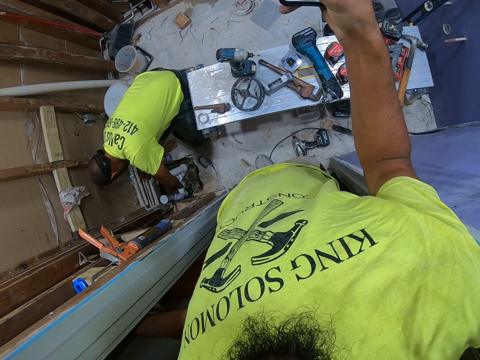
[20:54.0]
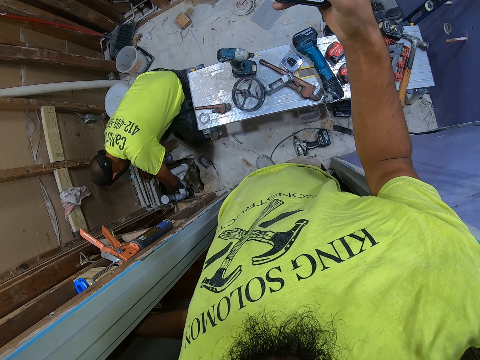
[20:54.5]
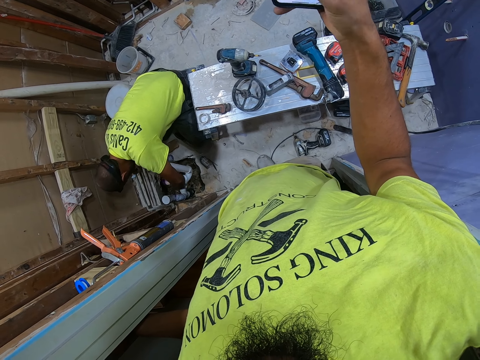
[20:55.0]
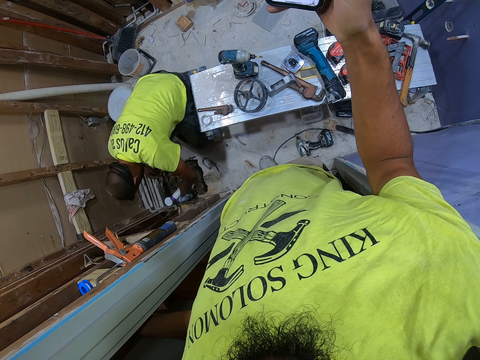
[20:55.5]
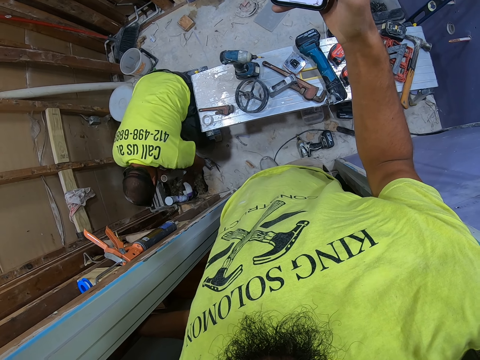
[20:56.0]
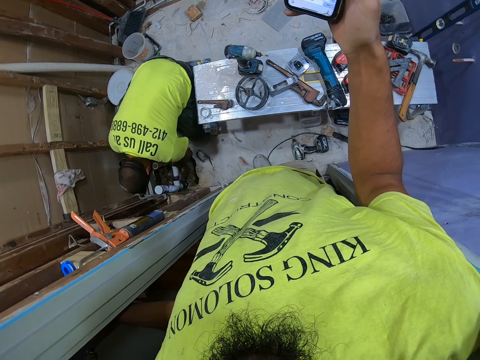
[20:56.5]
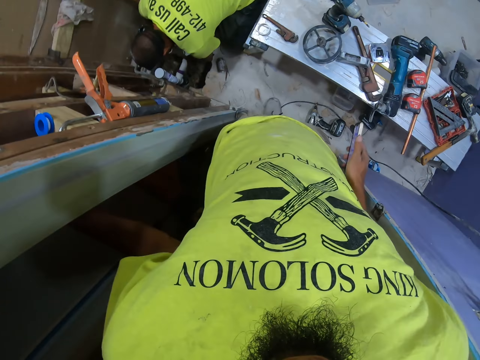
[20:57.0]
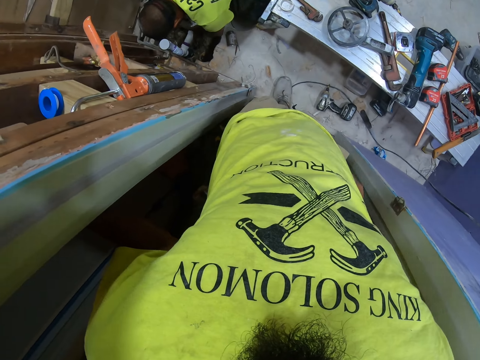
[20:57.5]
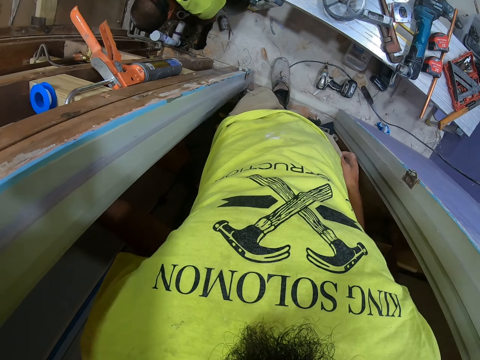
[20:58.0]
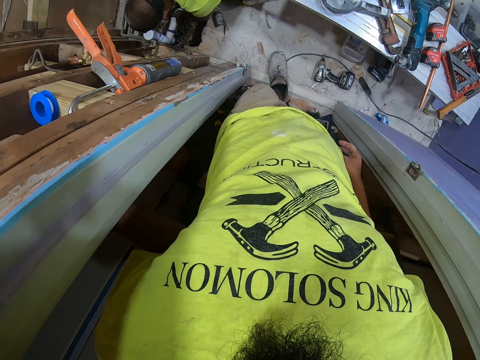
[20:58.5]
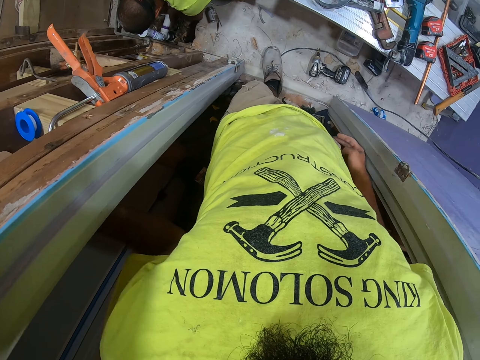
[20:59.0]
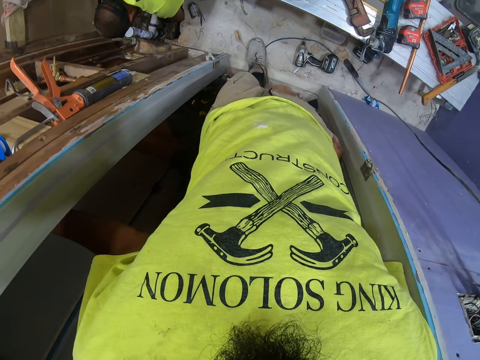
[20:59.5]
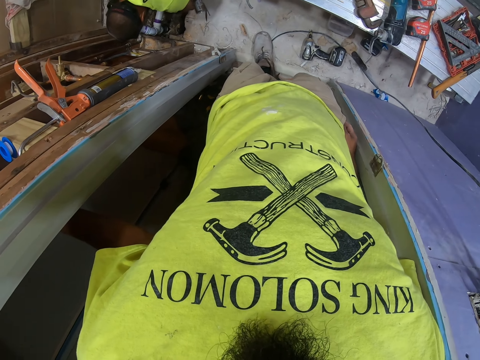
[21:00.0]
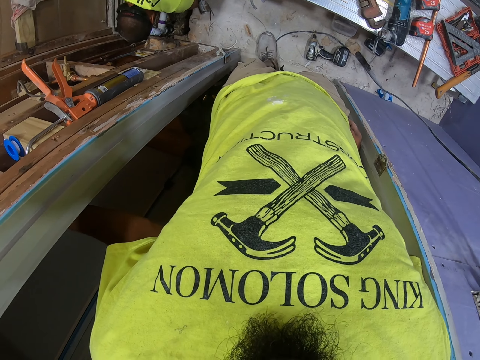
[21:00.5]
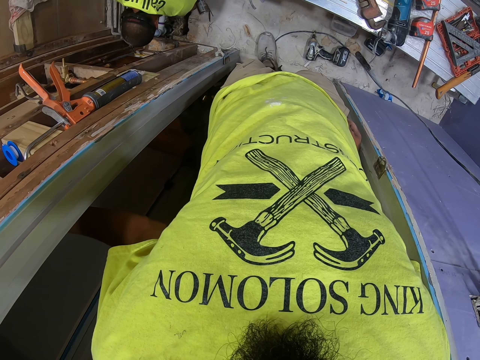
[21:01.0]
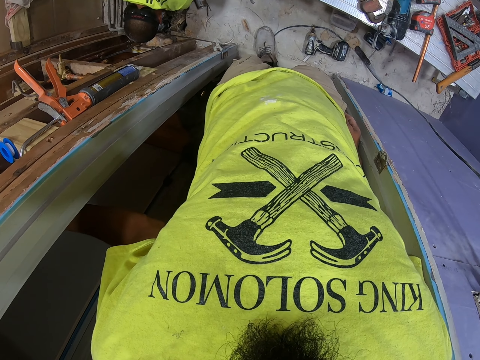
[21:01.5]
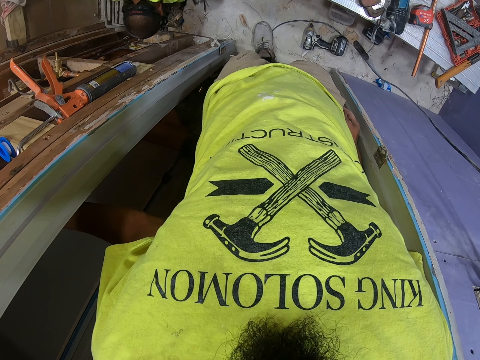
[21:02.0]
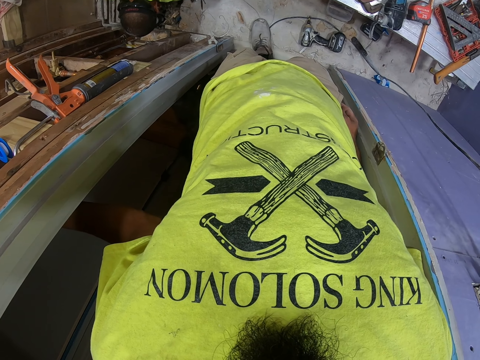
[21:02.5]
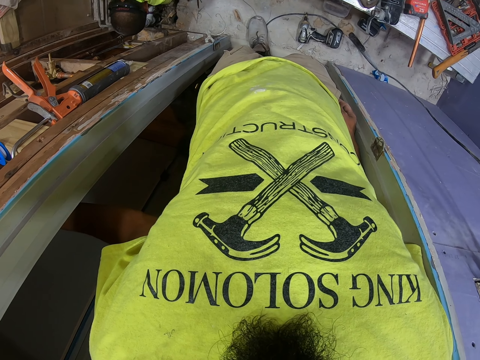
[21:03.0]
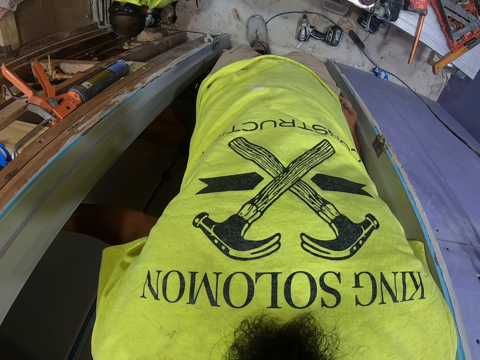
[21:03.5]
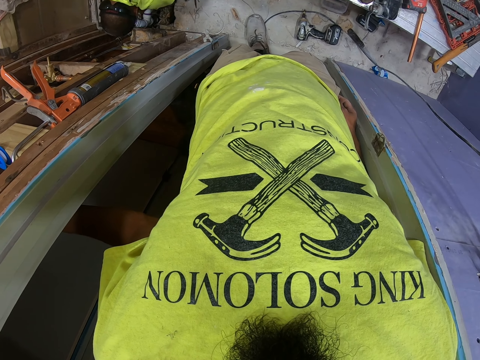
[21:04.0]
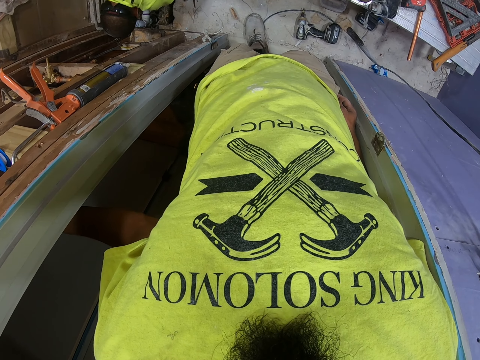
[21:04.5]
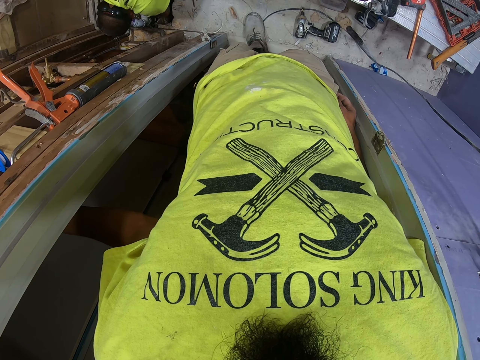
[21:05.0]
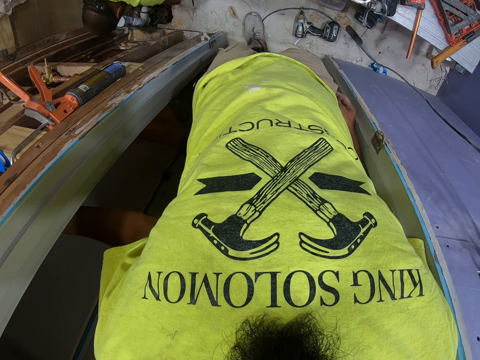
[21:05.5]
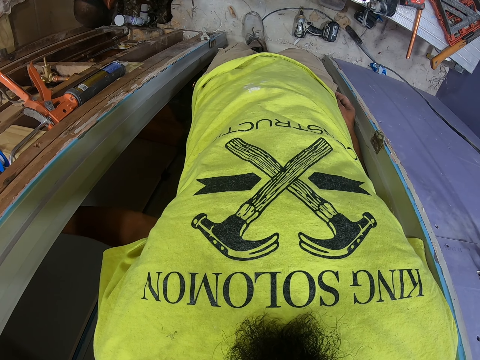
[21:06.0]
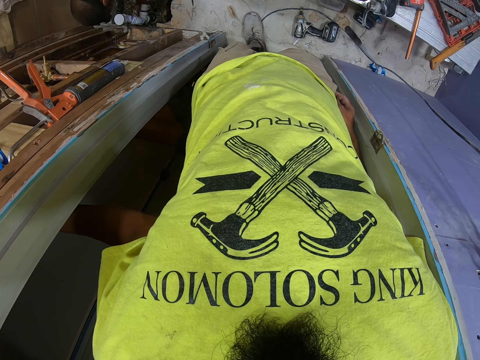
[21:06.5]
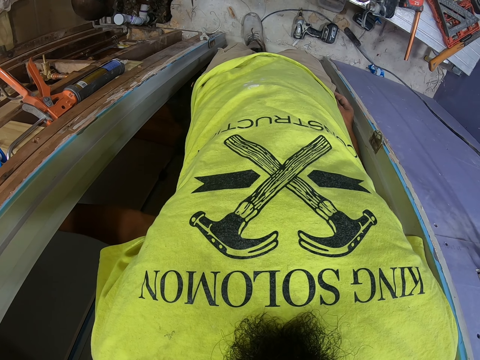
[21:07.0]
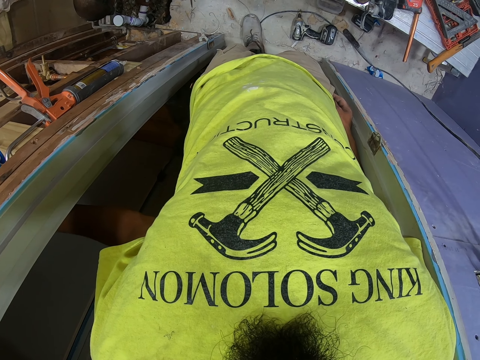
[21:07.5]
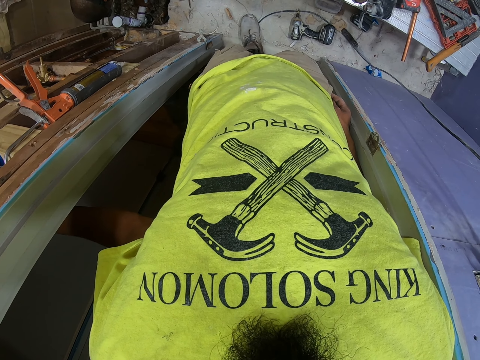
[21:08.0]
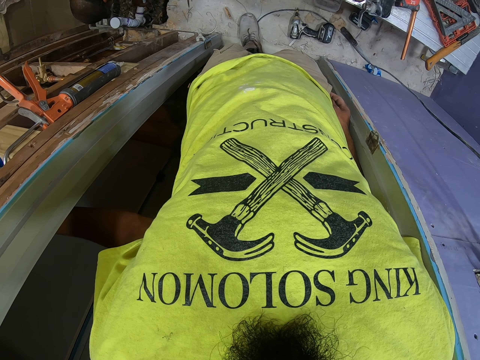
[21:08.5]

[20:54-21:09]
The camera wearer swings the right hand. A person connects the pipe. The camera wearer places the phone in the pocket. They stare at the floor. They stand at the door.

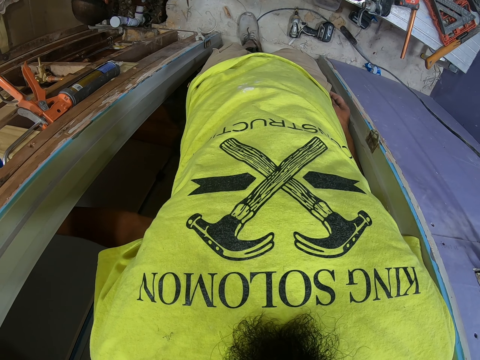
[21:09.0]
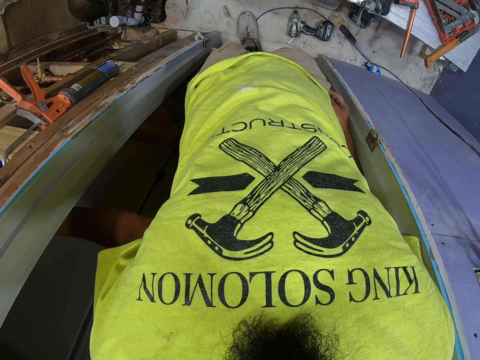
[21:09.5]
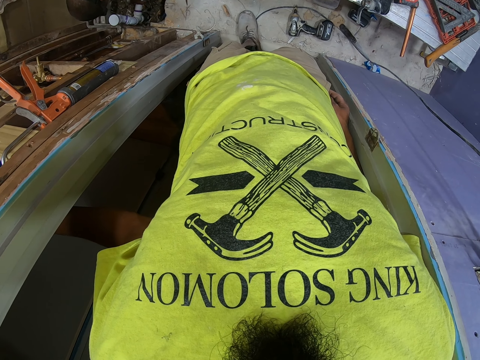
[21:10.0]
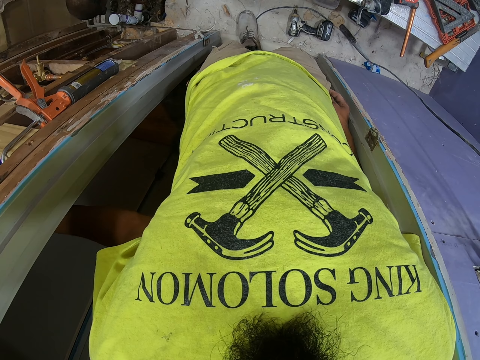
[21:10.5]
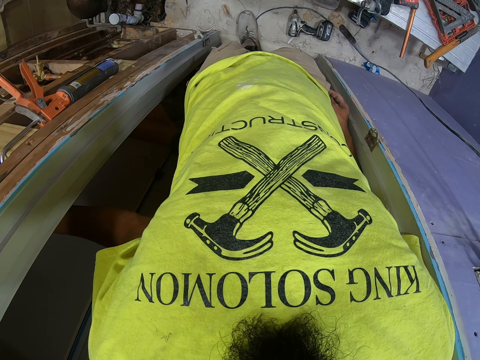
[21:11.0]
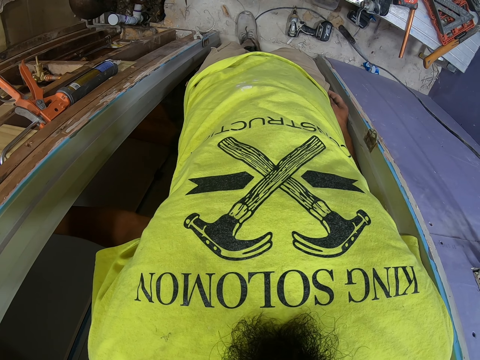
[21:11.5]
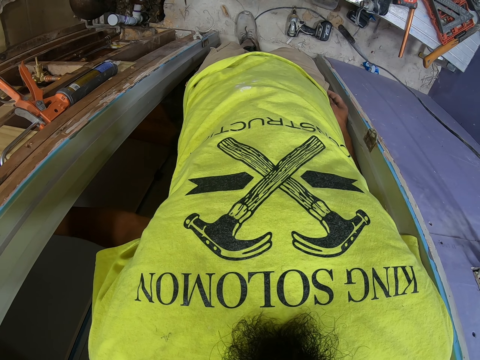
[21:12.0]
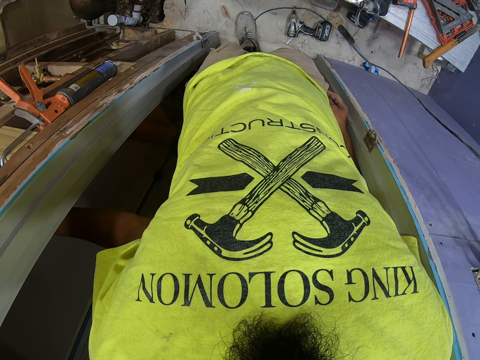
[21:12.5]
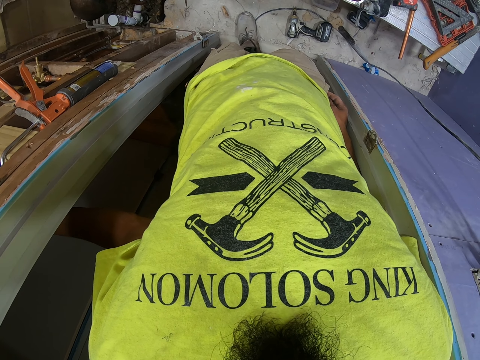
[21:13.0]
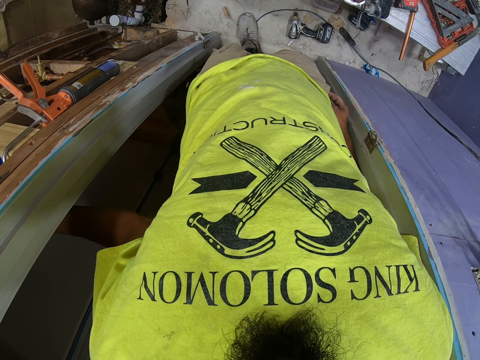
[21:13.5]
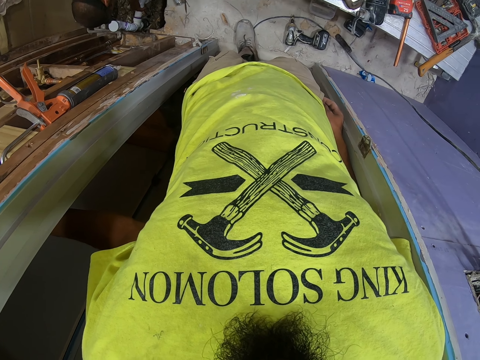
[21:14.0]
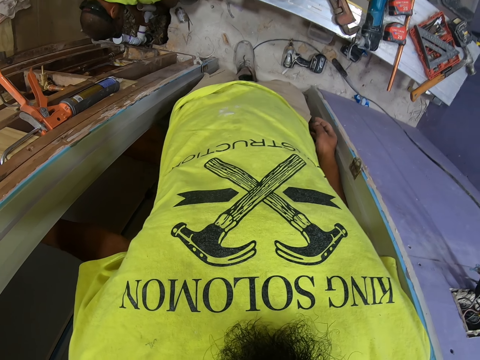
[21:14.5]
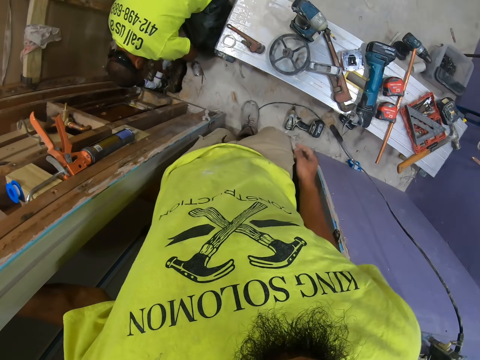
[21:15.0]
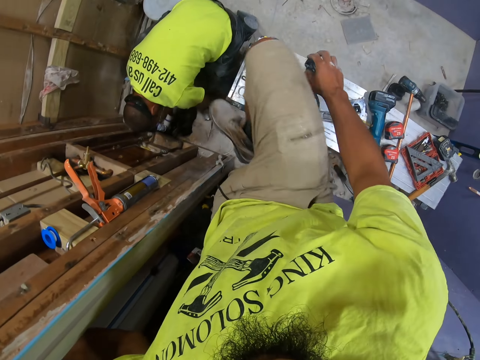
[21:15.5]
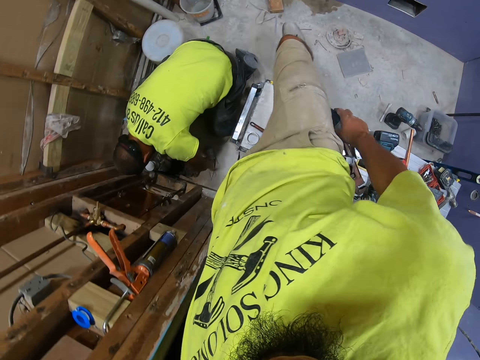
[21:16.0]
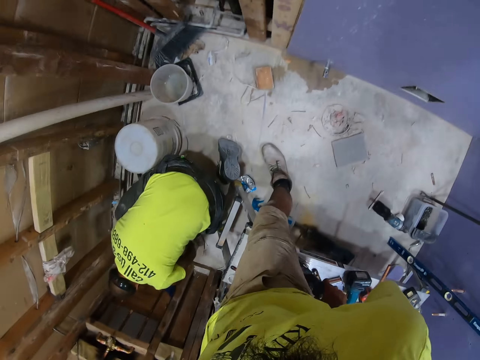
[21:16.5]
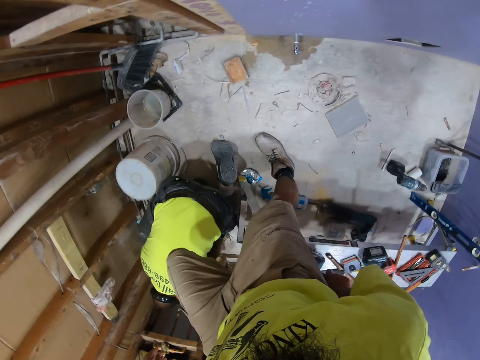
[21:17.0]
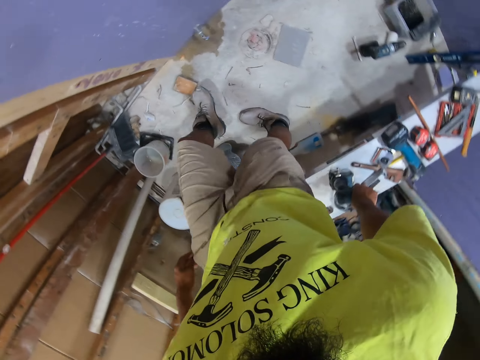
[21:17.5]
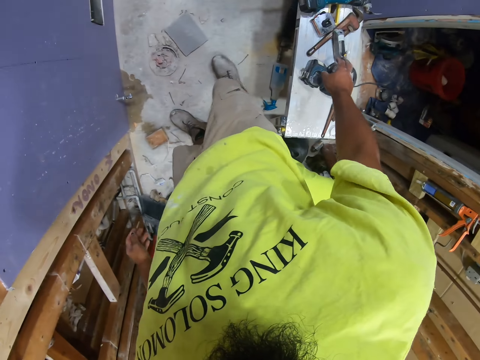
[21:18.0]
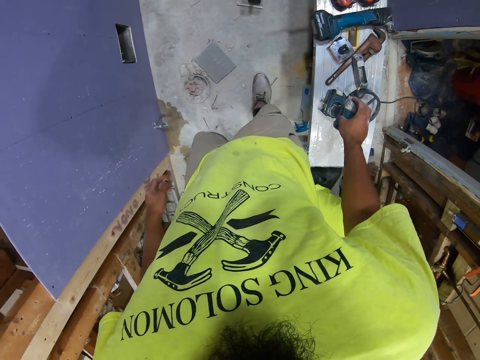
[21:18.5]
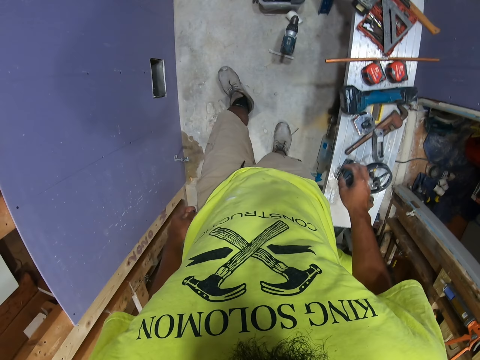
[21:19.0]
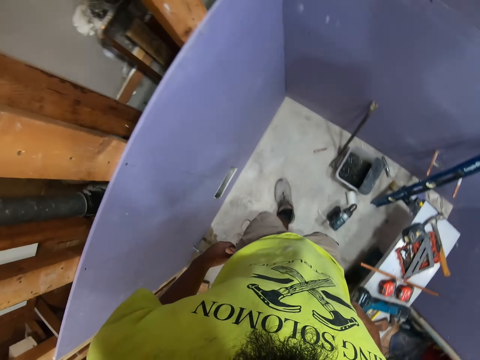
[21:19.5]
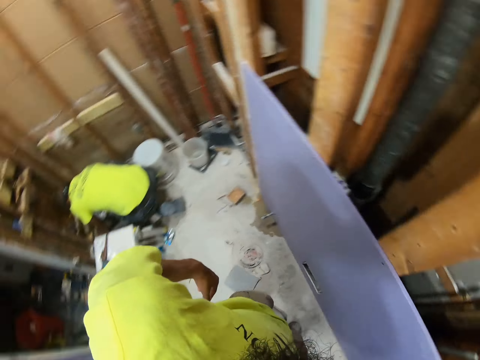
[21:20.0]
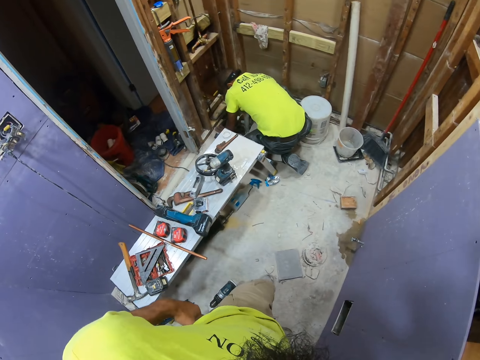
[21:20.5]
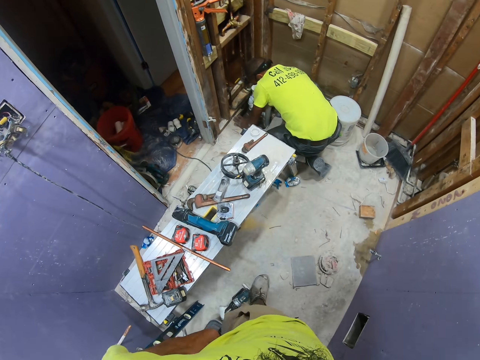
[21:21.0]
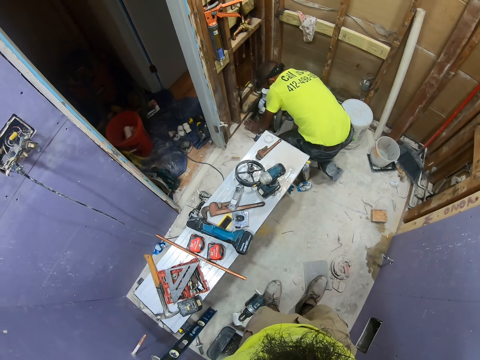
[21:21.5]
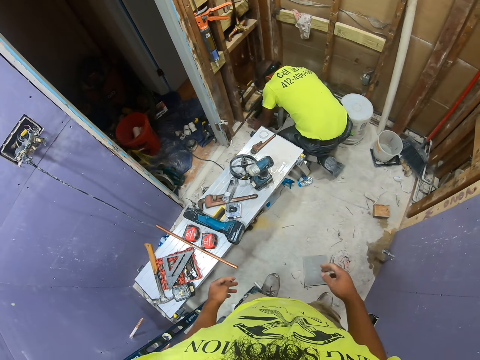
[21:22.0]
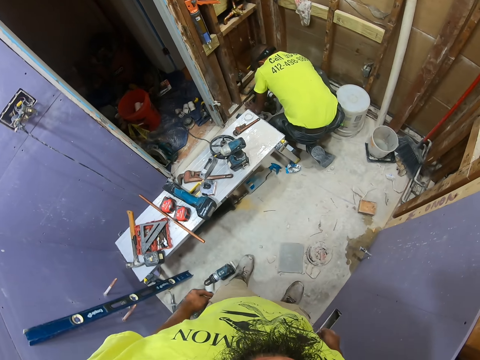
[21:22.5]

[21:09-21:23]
The camera wearer jumps over the bench or table. They walk in the room. They touch the drill screw gun on the table. They look around the room. They stare at the floor.
